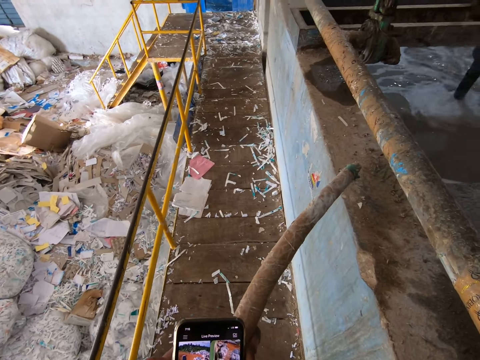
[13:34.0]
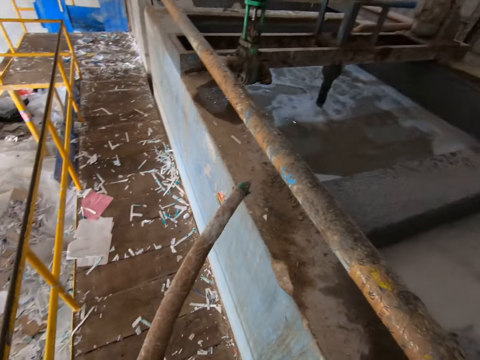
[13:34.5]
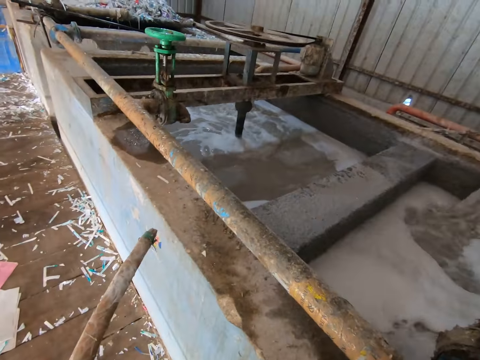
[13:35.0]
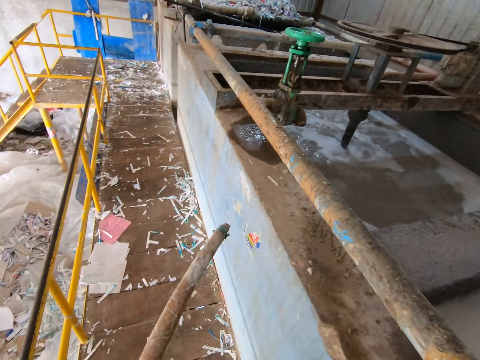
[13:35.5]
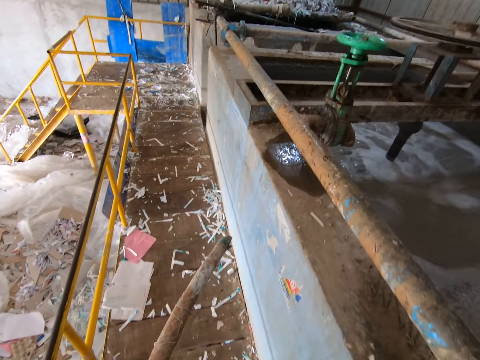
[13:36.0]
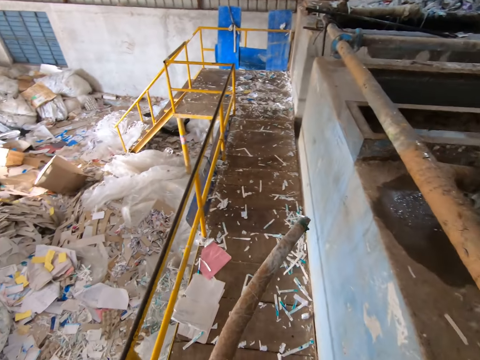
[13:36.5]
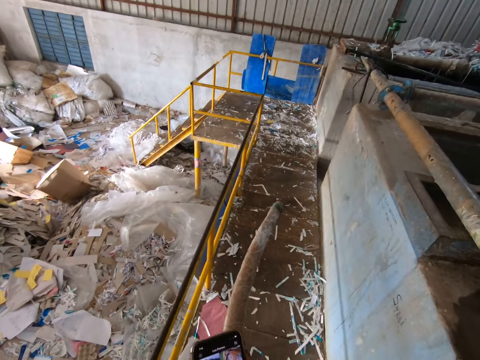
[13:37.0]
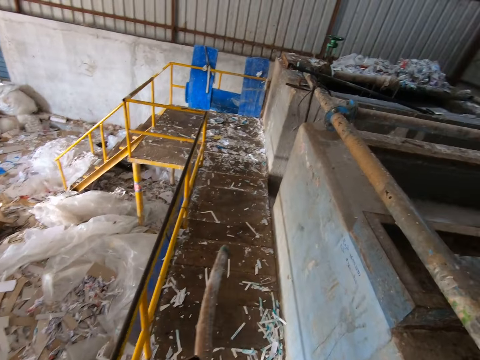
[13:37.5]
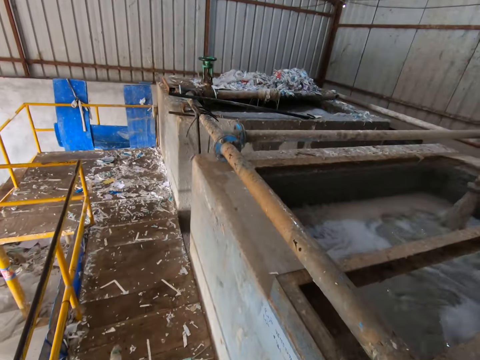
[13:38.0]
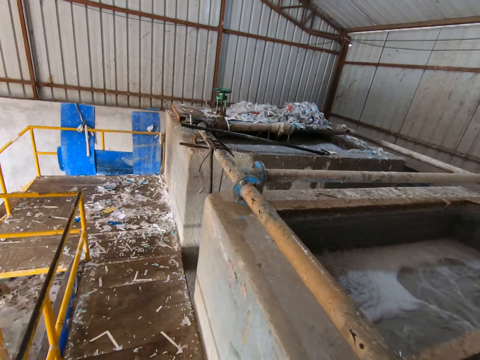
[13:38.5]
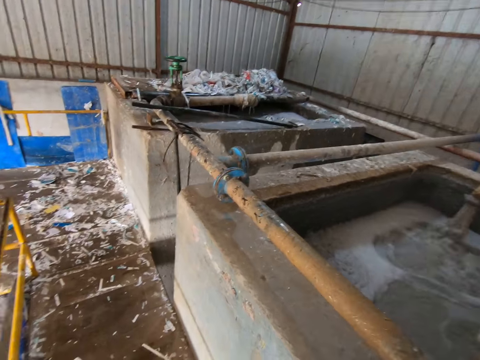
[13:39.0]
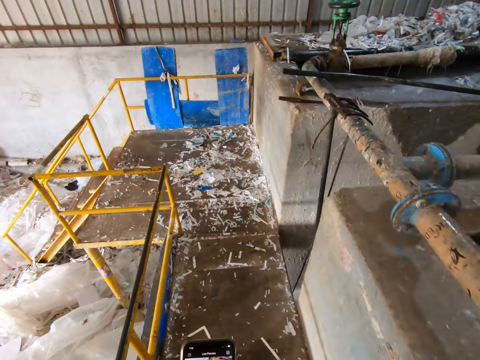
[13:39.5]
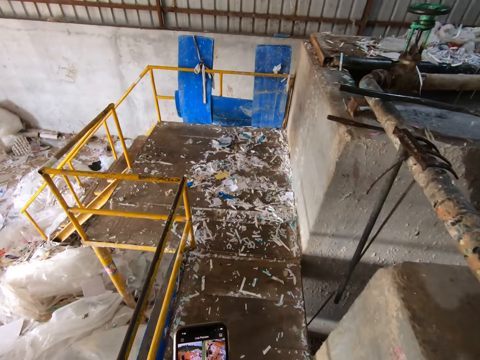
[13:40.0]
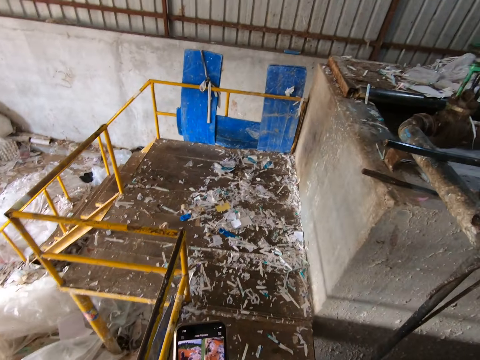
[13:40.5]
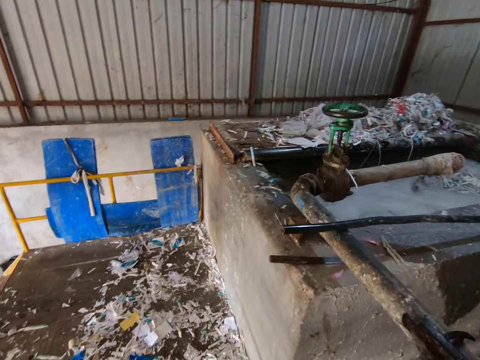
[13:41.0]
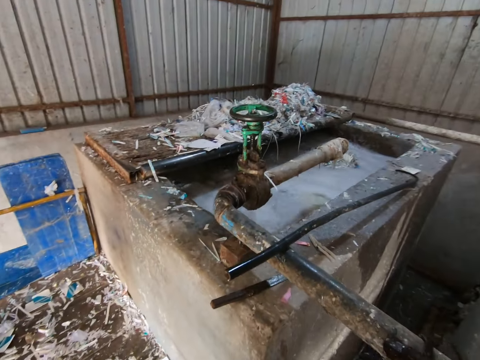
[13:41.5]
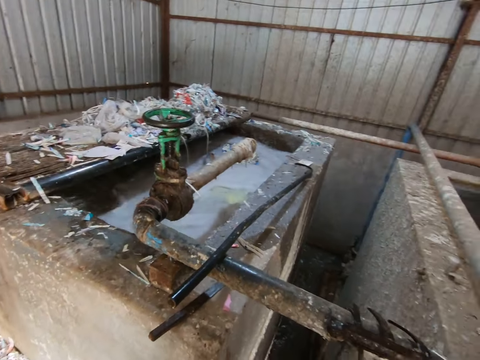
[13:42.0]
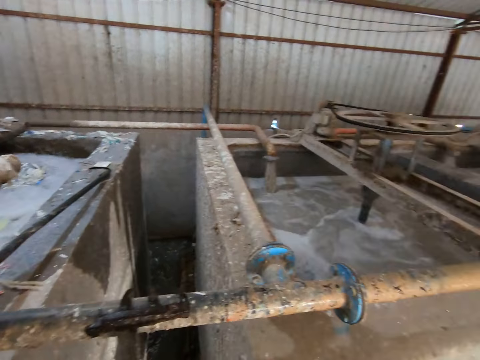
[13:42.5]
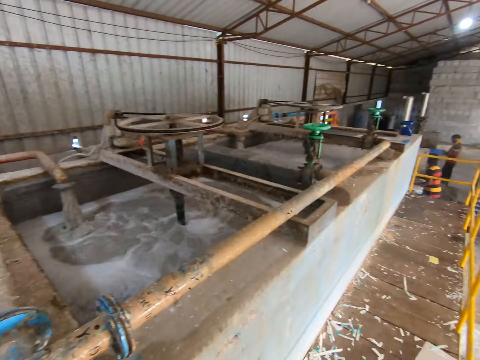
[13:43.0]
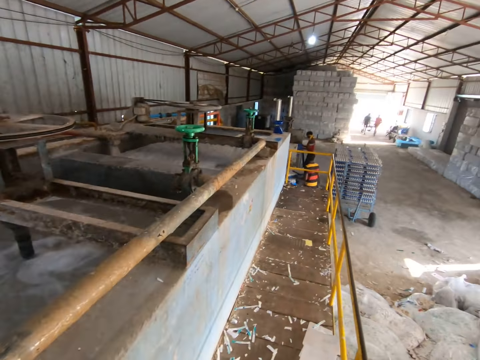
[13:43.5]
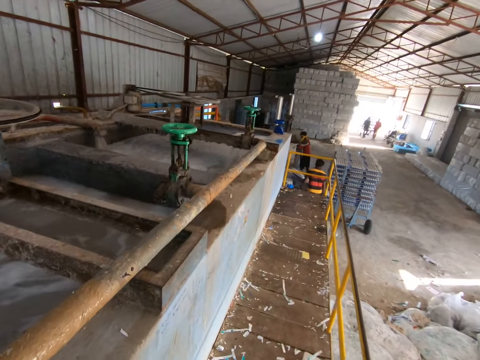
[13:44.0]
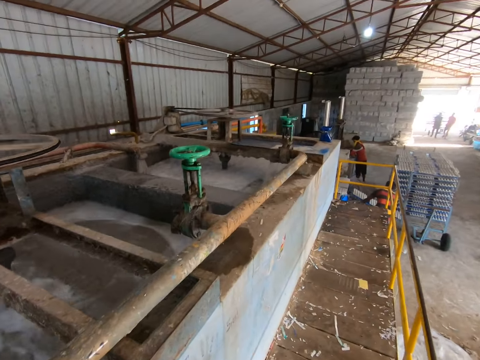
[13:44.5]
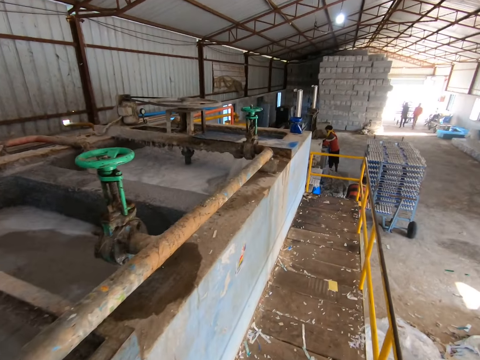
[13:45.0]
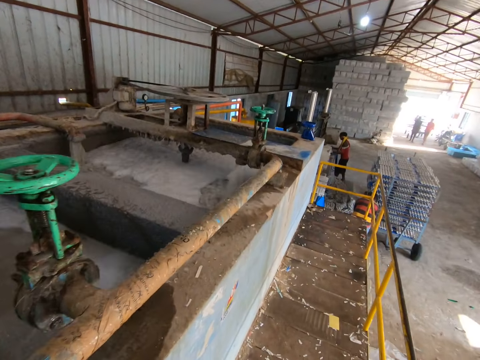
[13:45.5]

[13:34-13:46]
The camera wearer walks forward. They turn around. A man places a tray of egg cartons in the shelf with his hands.

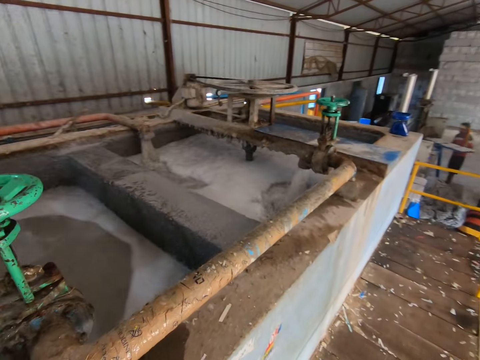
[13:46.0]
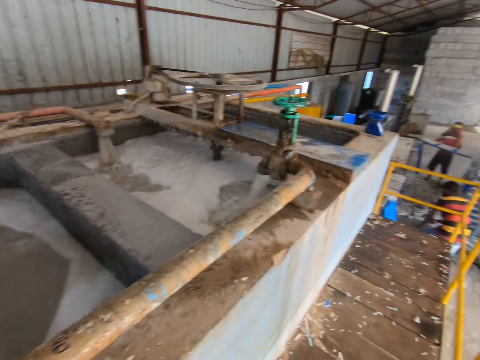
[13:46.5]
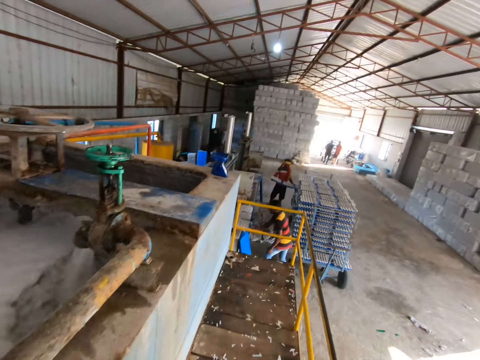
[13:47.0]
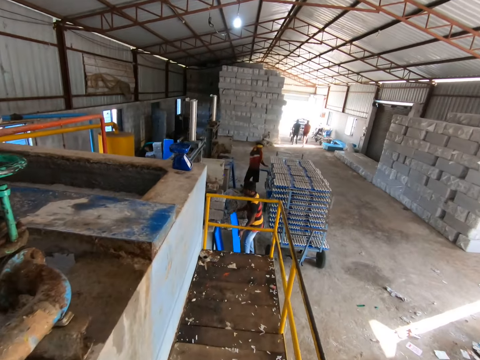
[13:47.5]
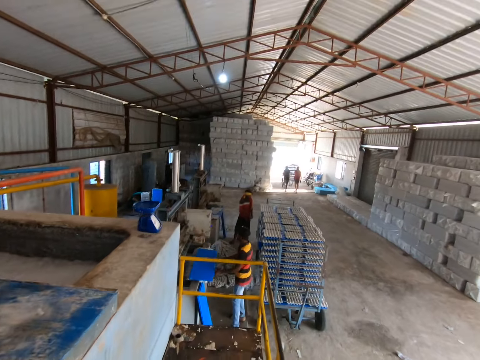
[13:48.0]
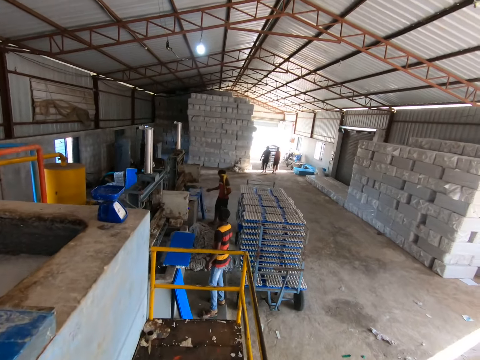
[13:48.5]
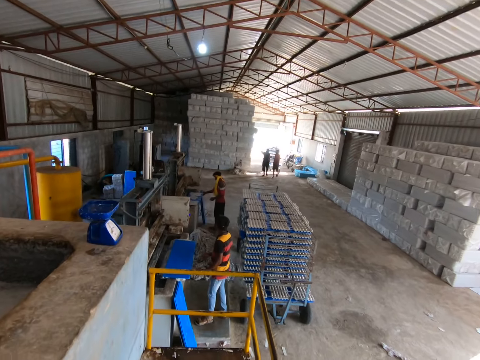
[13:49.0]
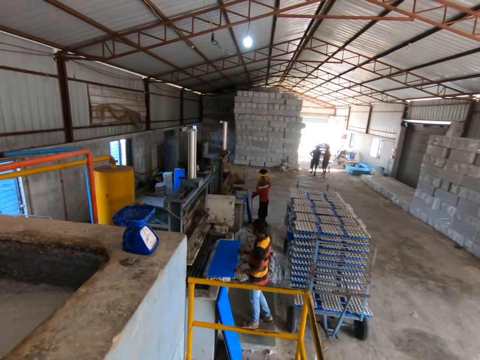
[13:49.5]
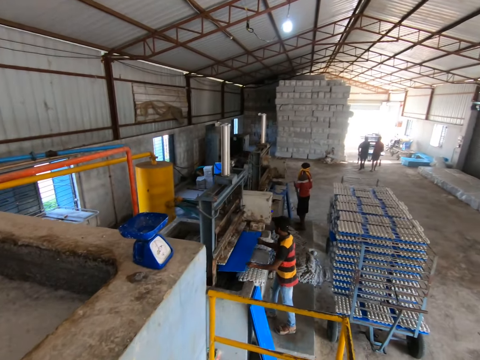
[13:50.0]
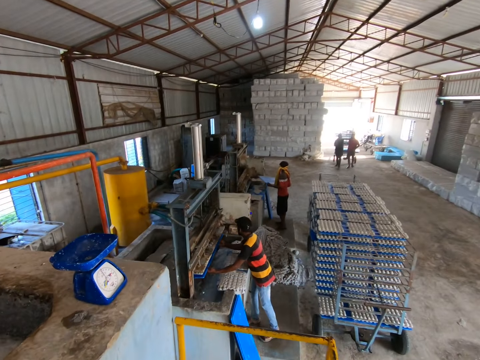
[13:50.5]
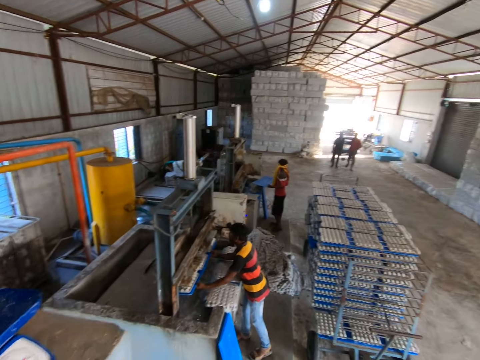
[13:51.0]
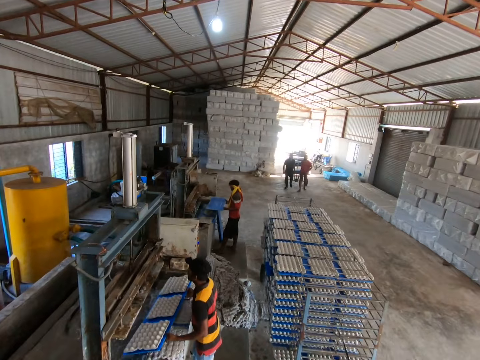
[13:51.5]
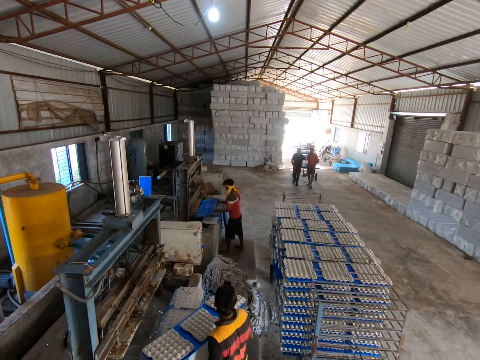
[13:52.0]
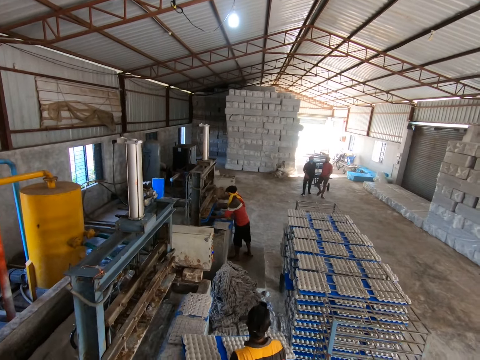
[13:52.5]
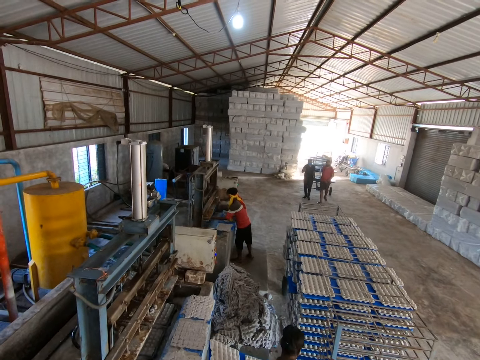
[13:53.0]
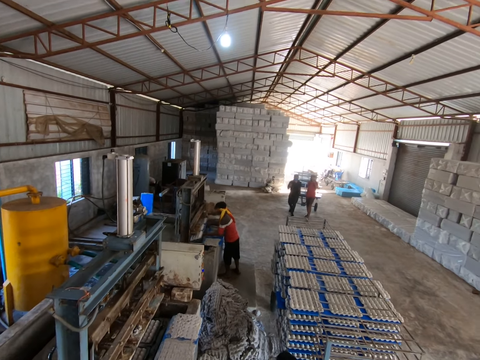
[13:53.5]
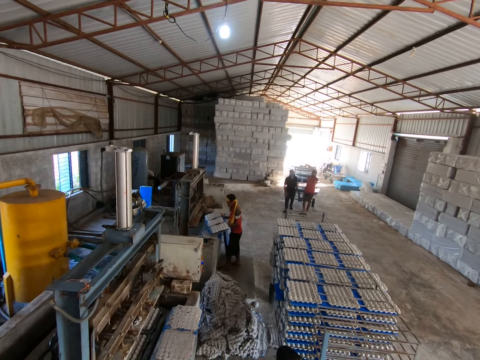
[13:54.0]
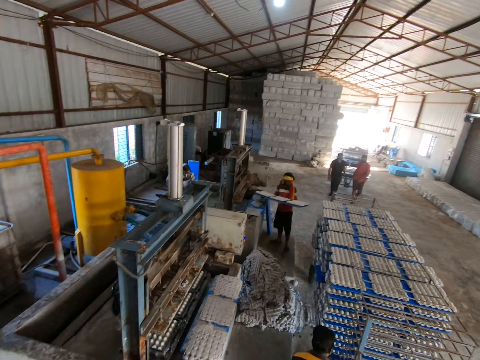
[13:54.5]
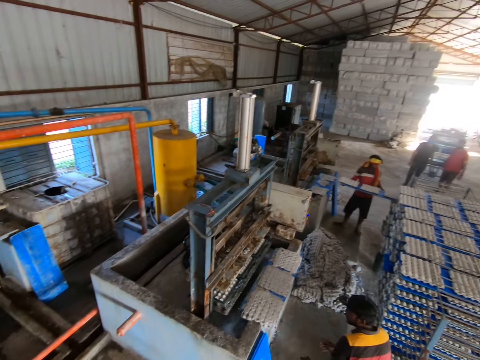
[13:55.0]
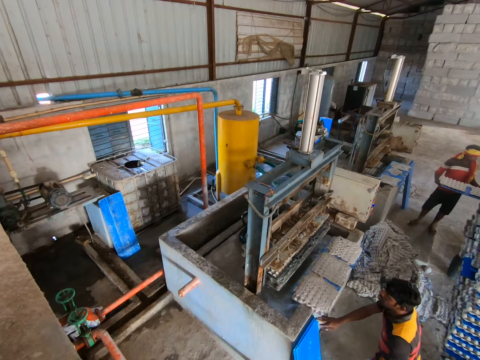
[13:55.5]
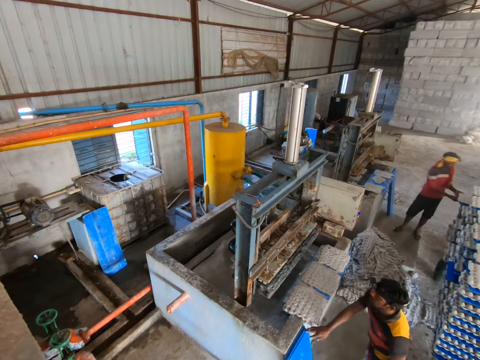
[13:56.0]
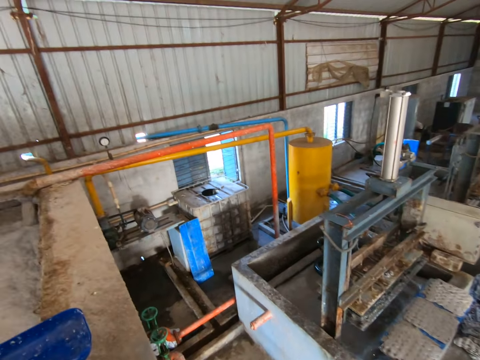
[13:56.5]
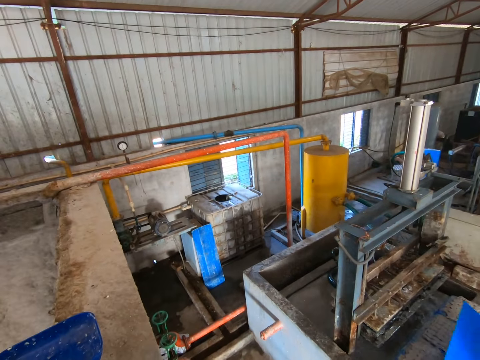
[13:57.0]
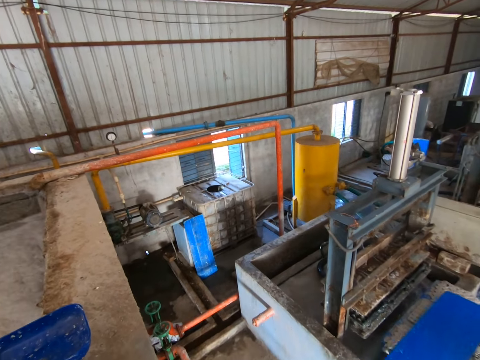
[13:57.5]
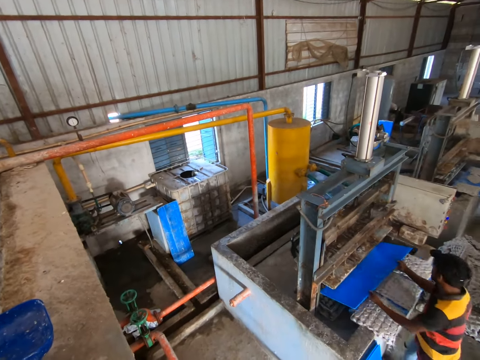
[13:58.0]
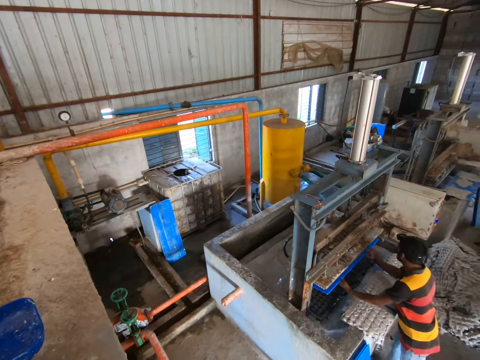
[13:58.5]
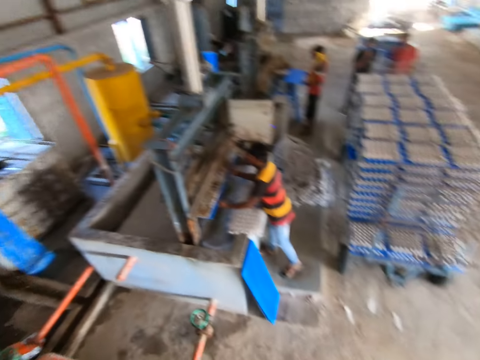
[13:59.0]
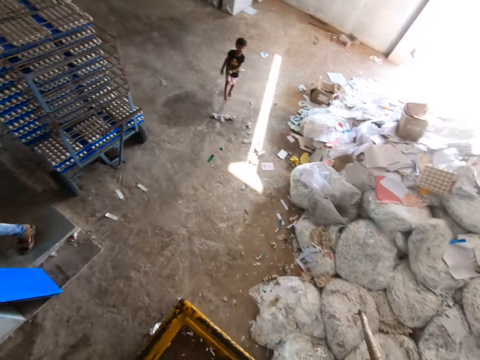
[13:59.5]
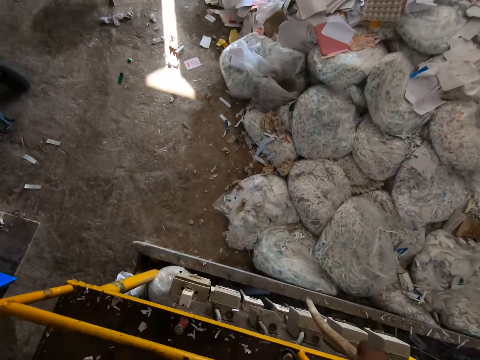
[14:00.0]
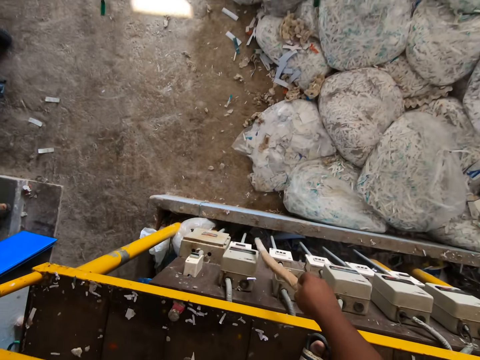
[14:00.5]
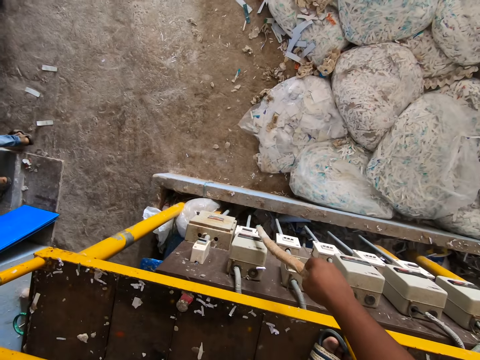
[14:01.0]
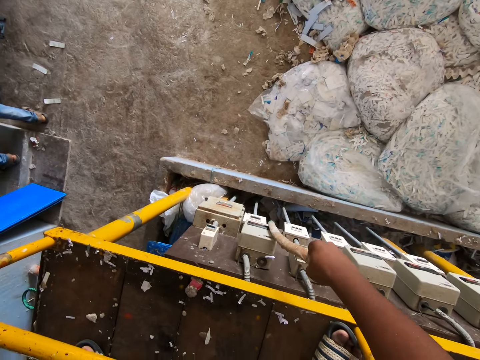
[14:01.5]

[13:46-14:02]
A man puts a board of egg trays in the shelf trolley with both hands. Another man takes a board from a stack of boards with his right hand and puts the board on egg trays on an egg tray making machine with both hands. The first man takes a board from the stack of boards with his right hand. The other man takes the board from the egg trays with both hands and puts the board under the mold of the machine with both hands. The first man puts the board under the mold of the egg tray making machine with both hands and puts the board of egg trays in the shelf trolley with both hands. The other man takes a board from the stack of boards with his right hand and puts the board under the mold of the machine with both hands. The camera wearer looks around the site. He pushes a button on the controller of a hydraulic pulper machine with a stick in his right hand.
